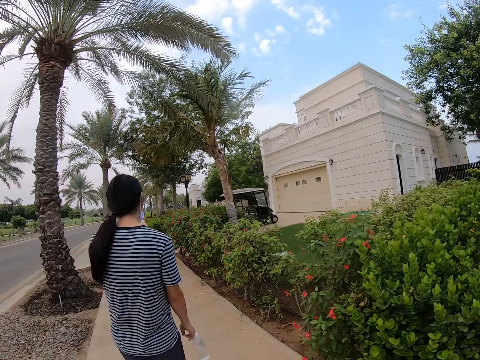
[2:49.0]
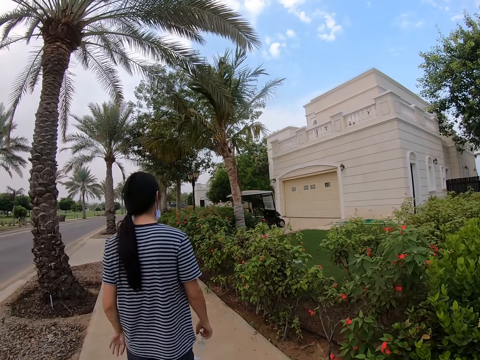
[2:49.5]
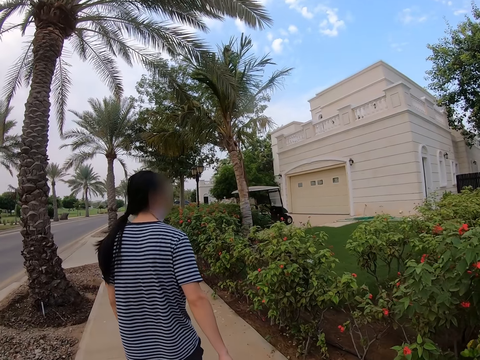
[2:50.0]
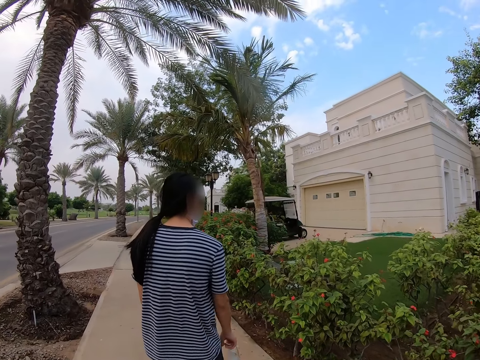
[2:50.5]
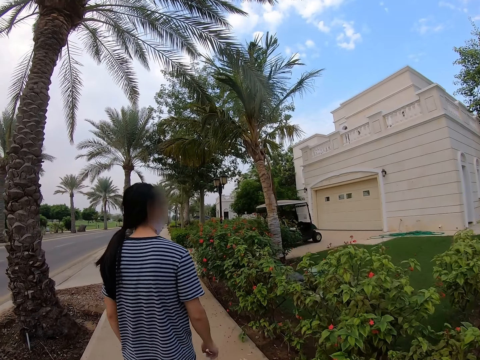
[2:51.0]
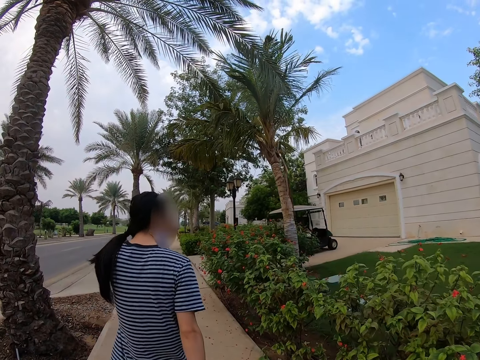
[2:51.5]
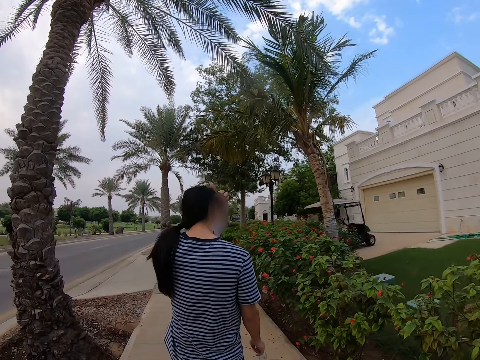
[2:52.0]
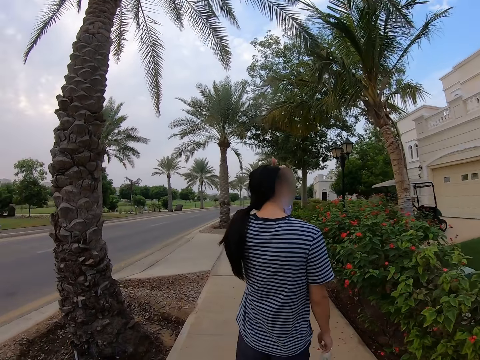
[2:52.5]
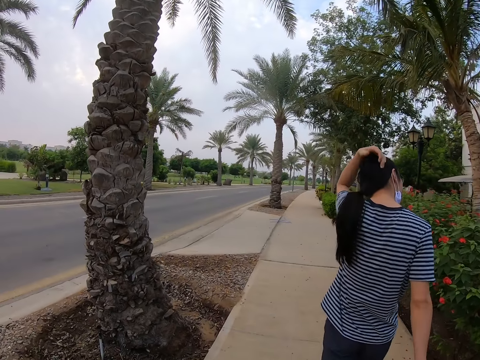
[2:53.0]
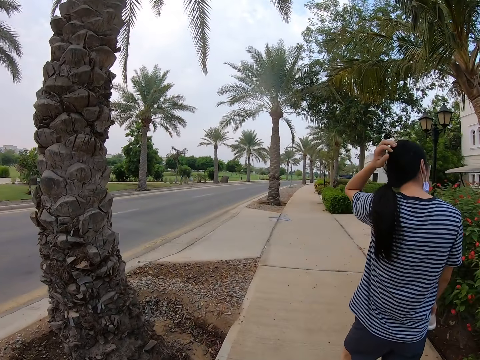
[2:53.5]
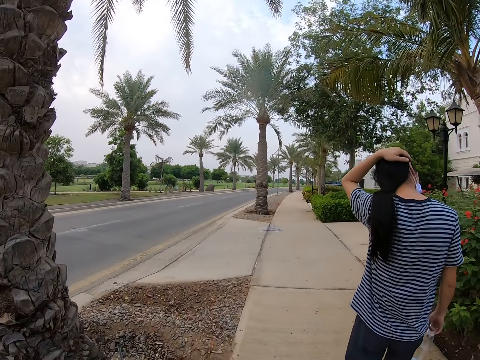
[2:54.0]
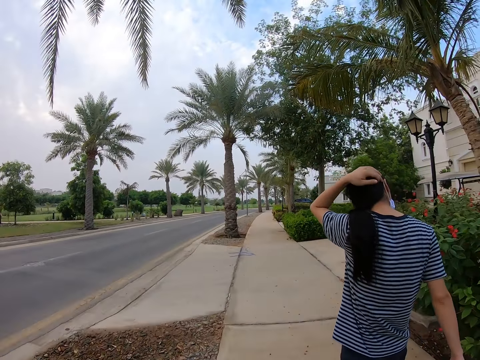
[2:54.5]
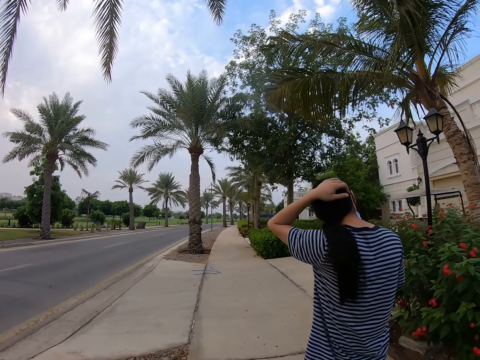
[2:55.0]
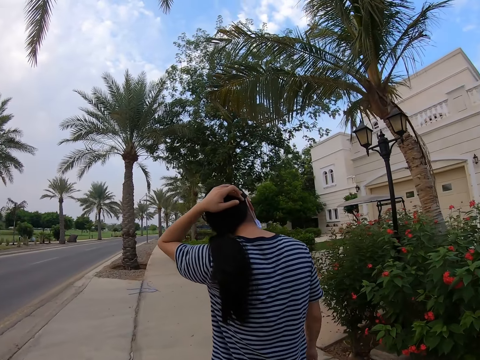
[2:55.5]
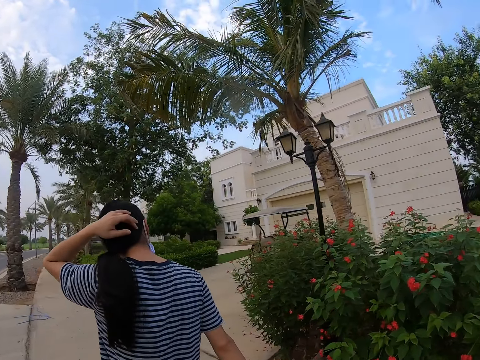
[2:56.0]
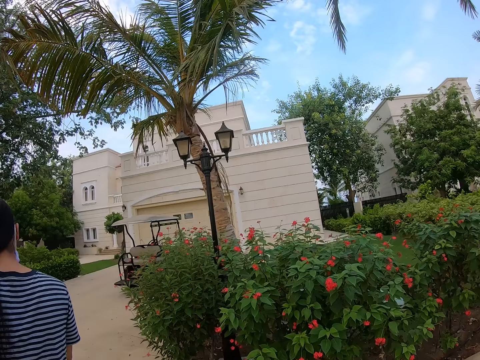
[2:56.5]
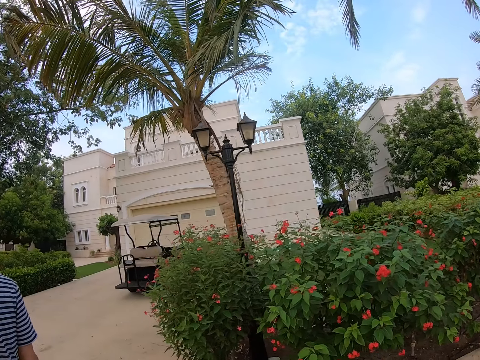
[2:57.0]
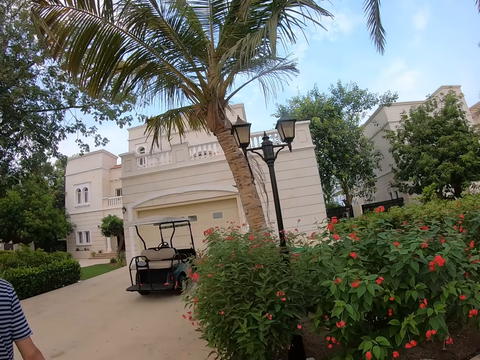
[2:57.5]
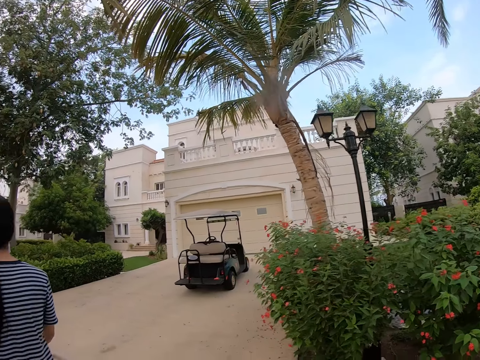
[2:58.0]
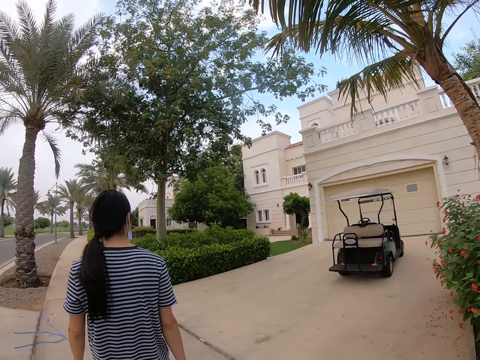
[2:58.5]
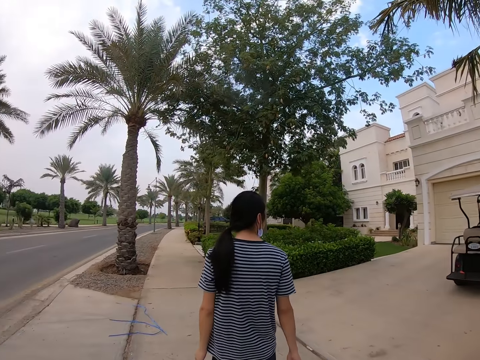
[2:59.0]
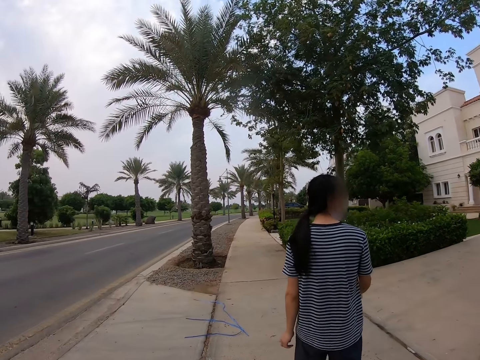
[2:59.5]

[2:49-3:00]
A man touches his hair and walks along the sidewalk. The camera wearer walks along the sidewalk.

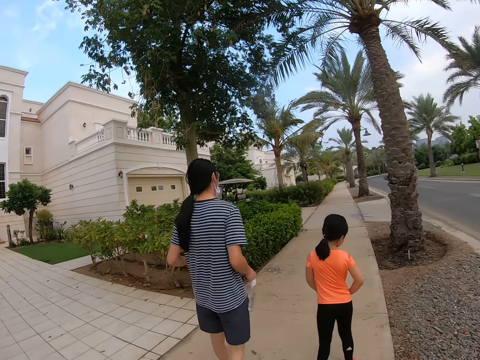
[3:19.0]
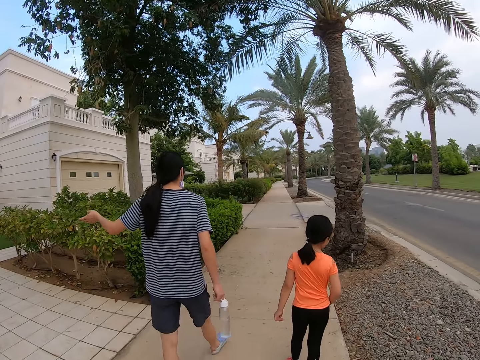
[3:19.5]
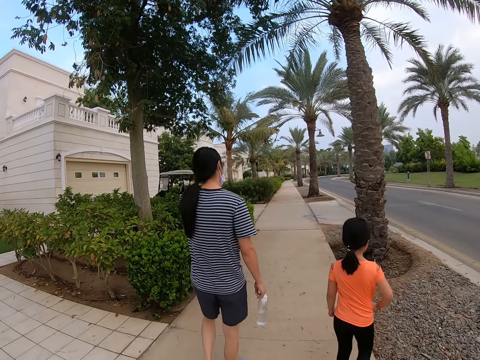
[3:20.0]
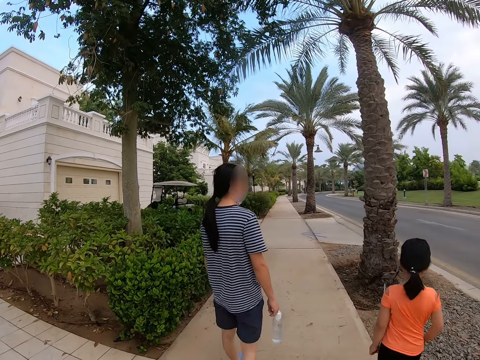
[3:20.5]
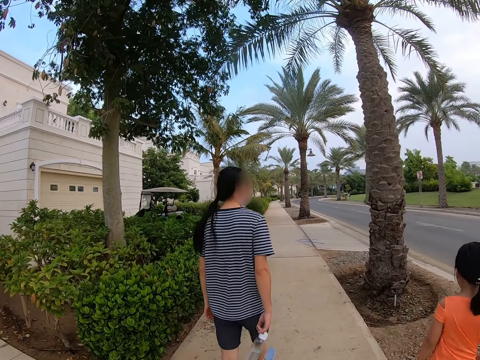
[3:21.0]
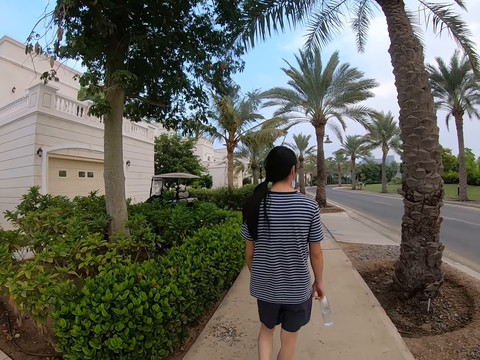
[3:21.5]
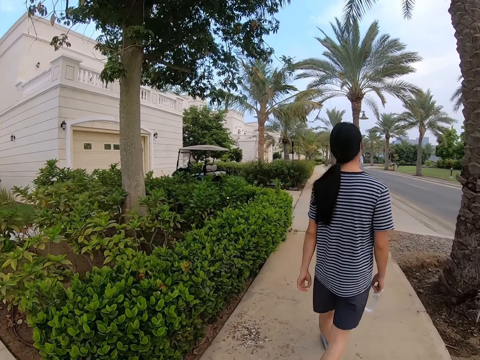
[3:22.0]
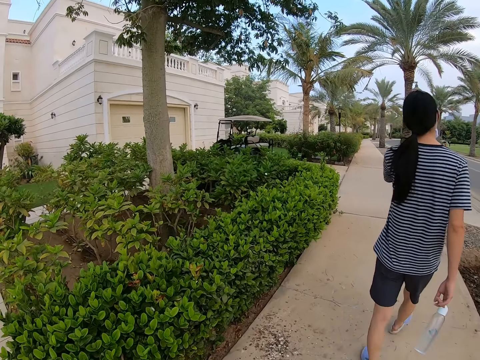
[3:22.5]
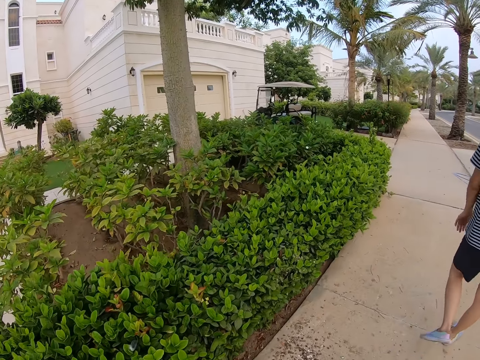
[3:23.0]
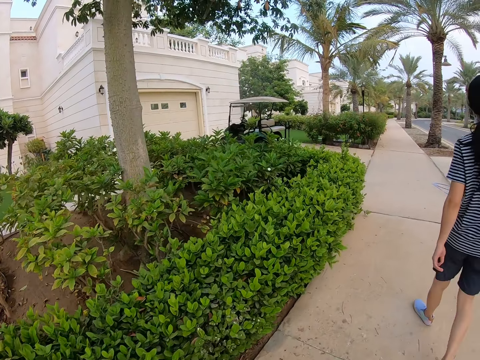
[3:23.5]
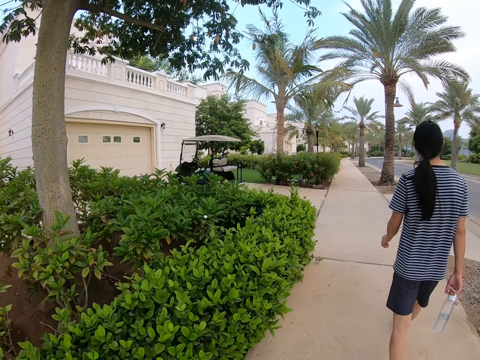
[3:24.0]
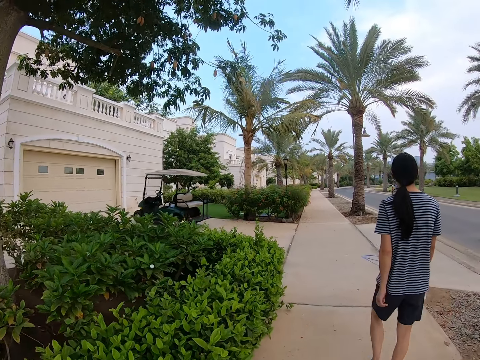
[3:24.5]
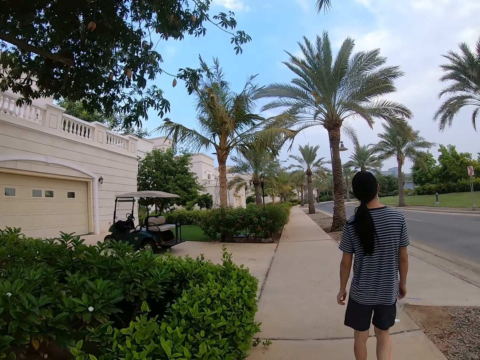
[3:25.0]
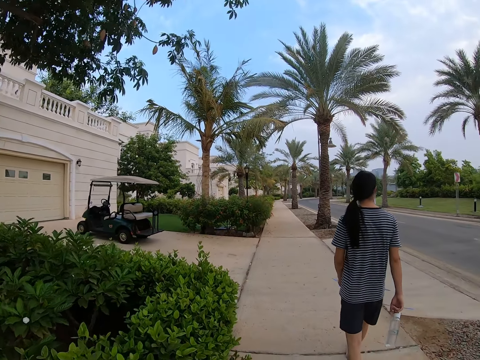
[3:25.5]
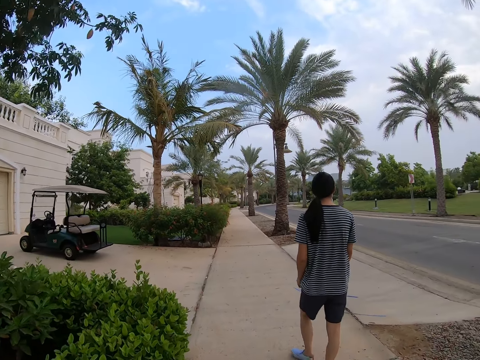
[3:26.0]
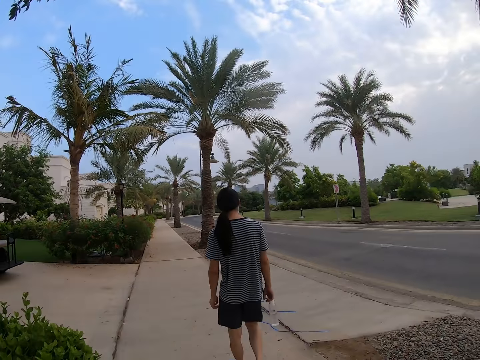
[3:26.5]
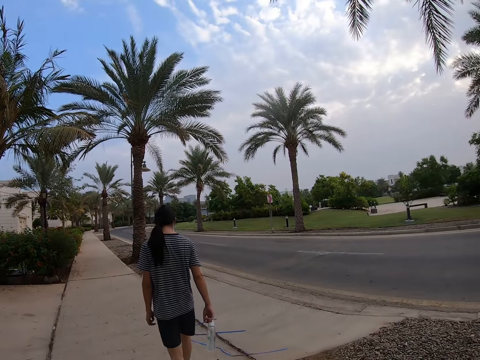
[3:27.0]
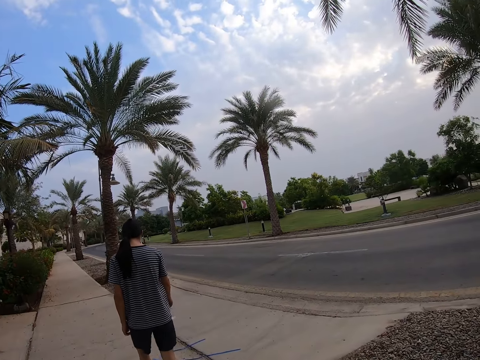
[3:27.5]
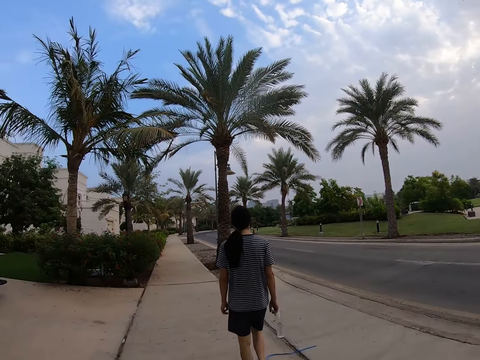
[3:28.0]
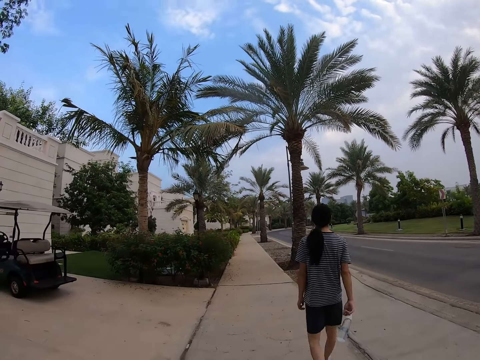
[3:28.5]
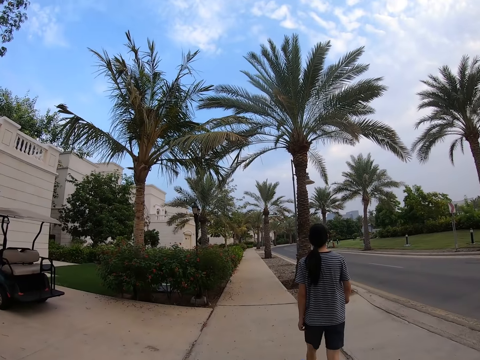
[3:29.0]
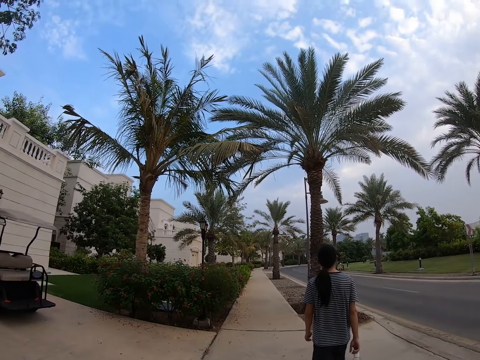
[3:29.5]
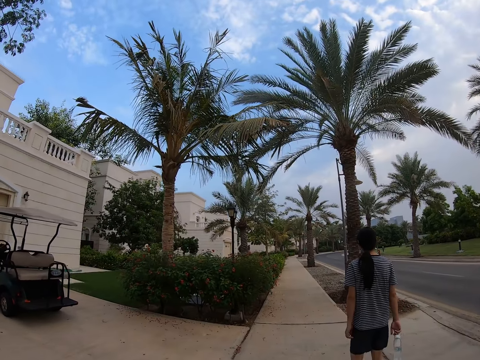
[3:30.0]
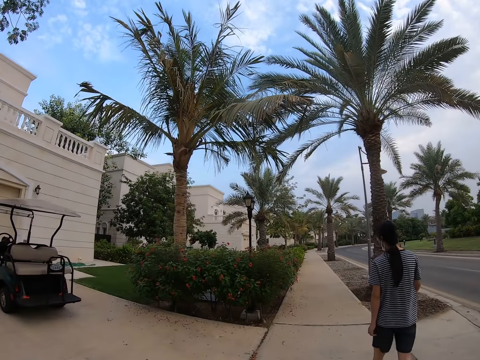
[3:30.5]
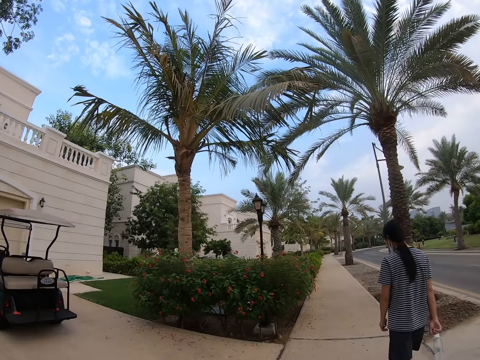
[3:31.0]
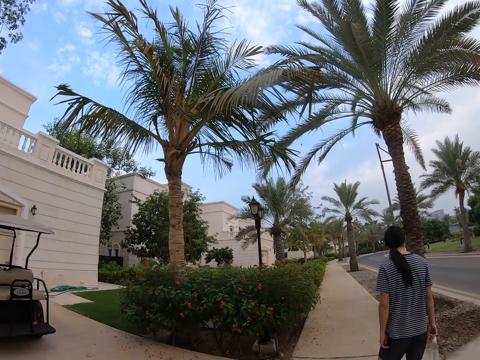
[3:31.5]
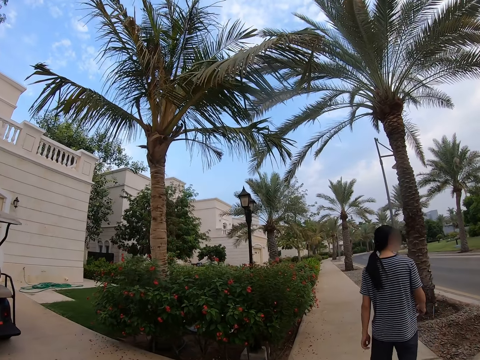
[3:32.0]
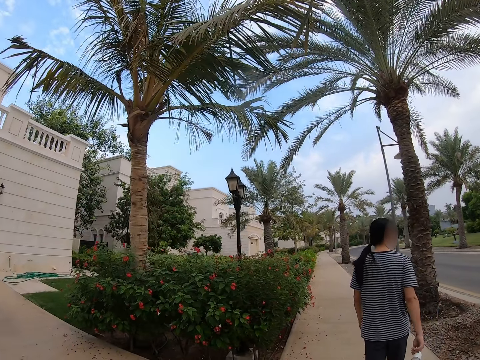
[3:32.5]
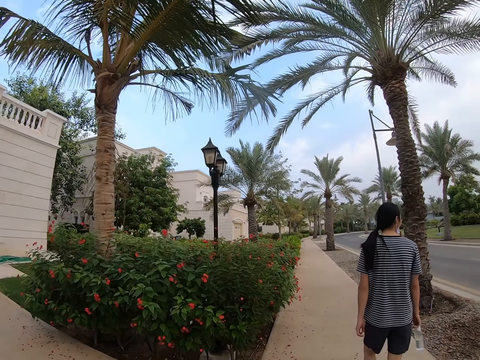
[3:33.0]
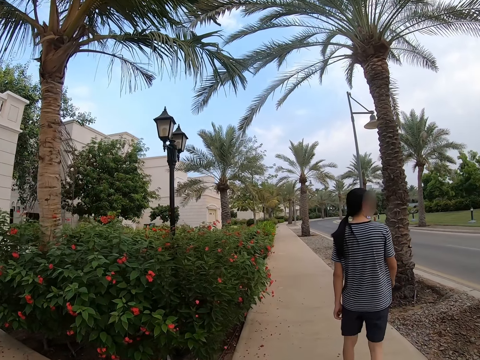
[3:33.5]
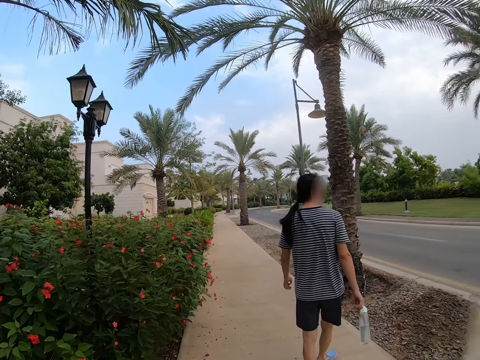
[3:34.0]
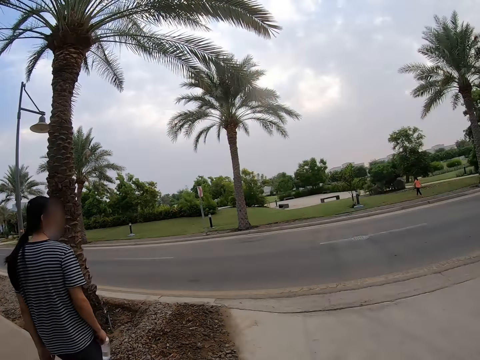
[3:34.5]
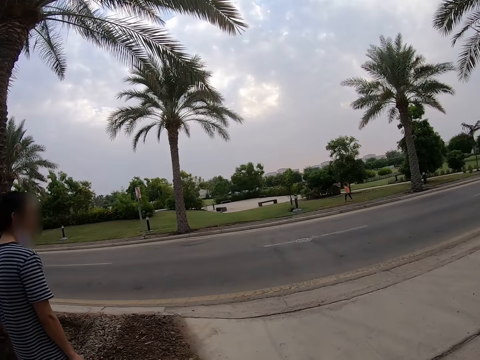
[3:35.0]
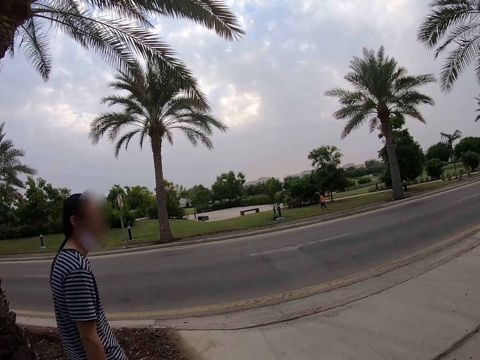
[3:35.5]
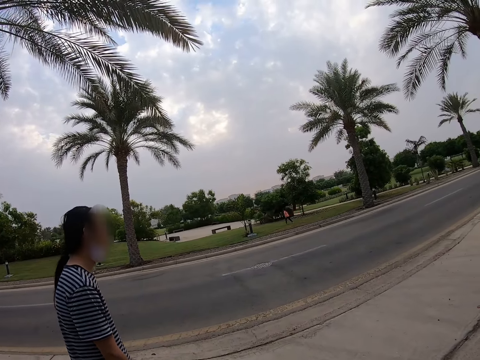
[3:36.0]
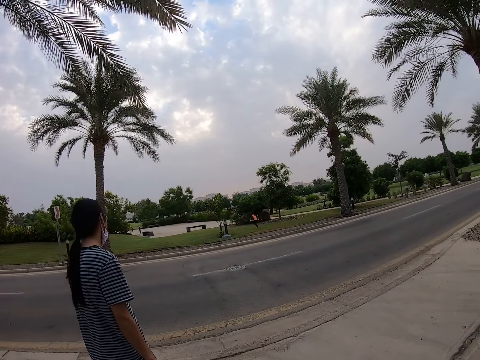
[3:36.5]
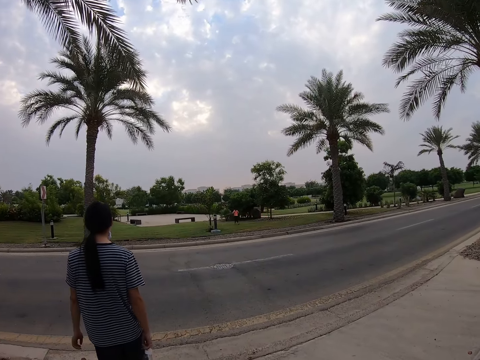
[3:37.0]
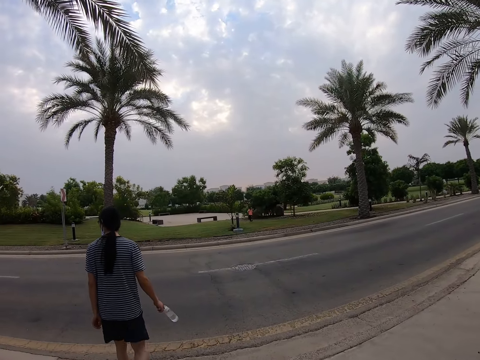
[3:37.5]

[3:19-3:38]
A man walks along the sidewalk. A woman walks along the sidewalk. The camera wearer walks along the sidewalk. They look across the road. The man walks across the road.
